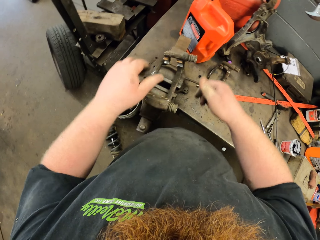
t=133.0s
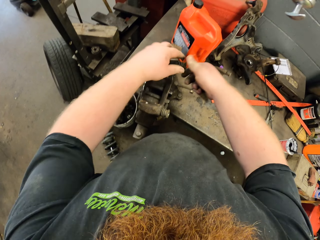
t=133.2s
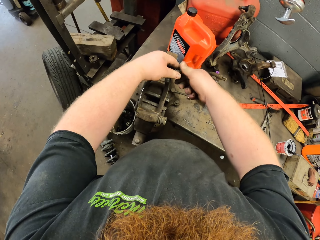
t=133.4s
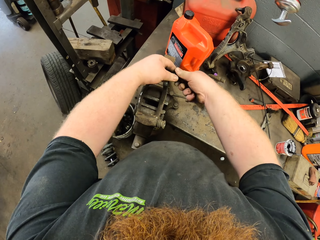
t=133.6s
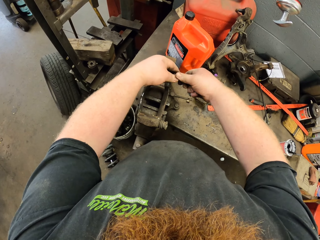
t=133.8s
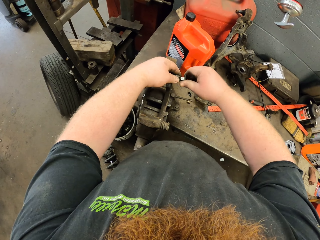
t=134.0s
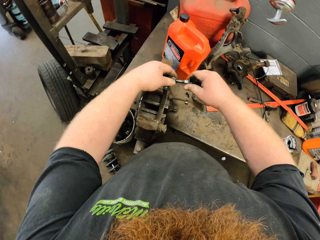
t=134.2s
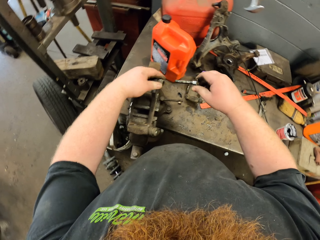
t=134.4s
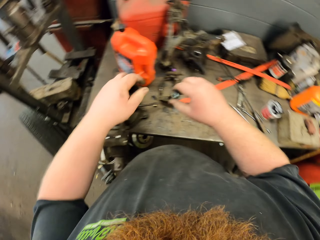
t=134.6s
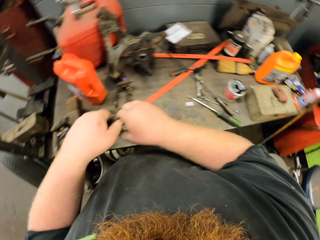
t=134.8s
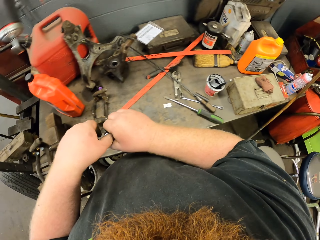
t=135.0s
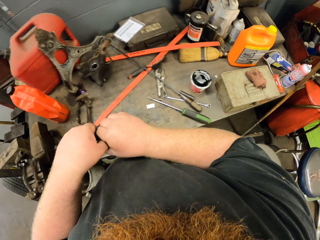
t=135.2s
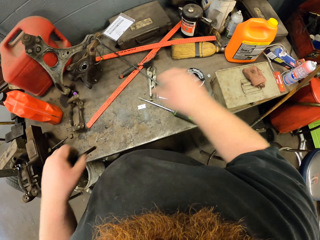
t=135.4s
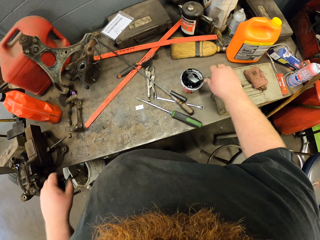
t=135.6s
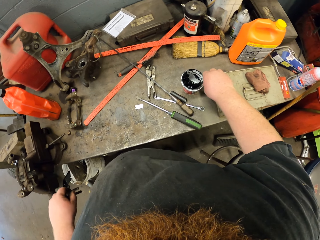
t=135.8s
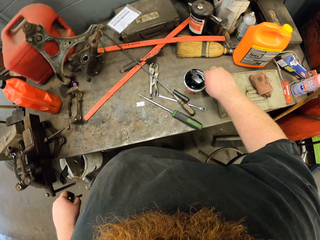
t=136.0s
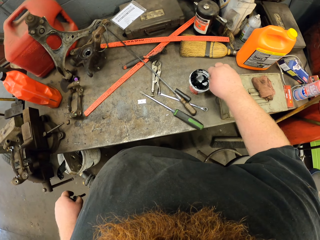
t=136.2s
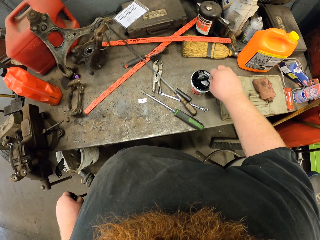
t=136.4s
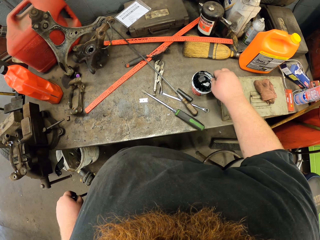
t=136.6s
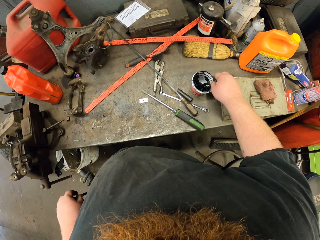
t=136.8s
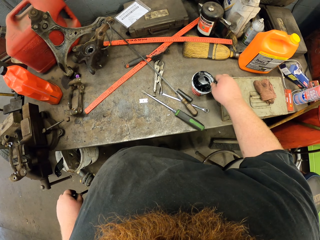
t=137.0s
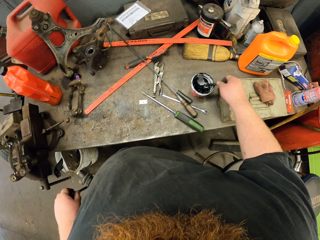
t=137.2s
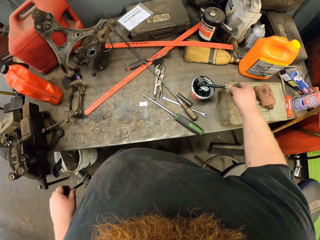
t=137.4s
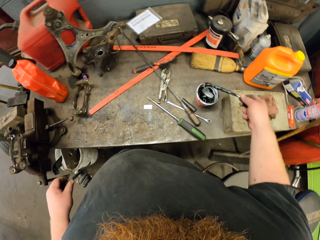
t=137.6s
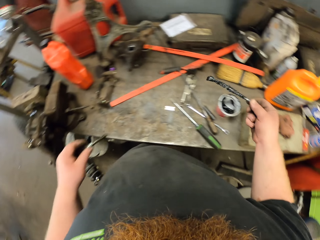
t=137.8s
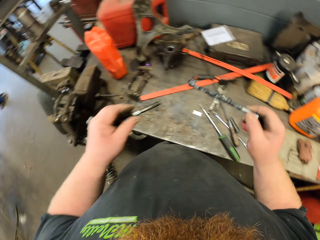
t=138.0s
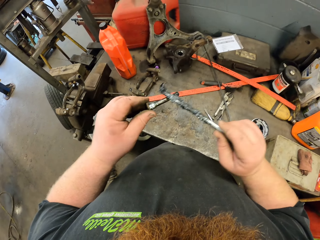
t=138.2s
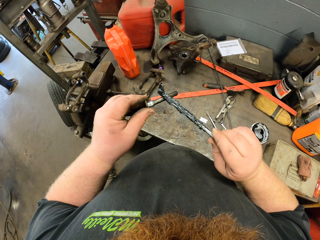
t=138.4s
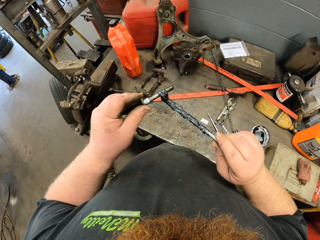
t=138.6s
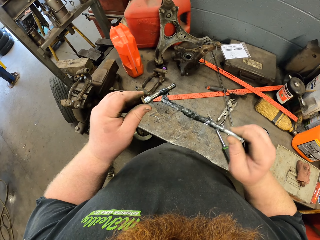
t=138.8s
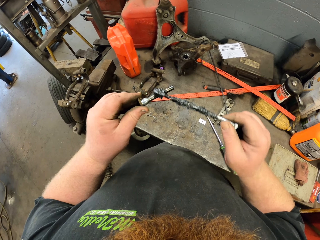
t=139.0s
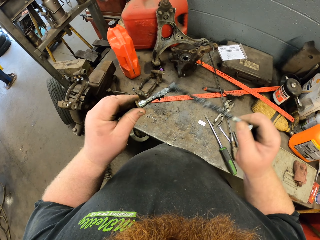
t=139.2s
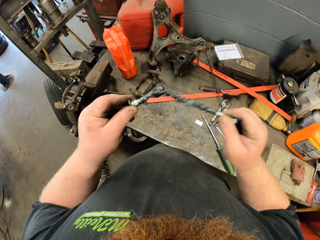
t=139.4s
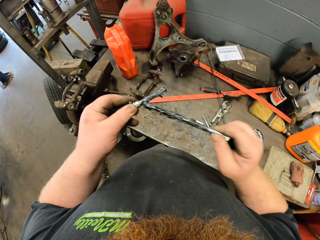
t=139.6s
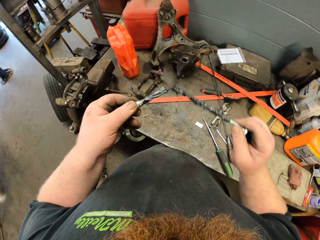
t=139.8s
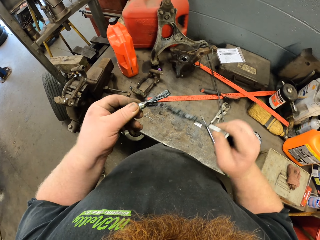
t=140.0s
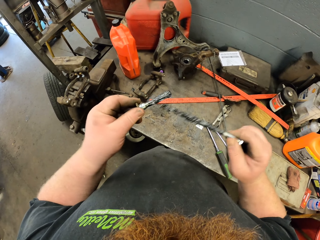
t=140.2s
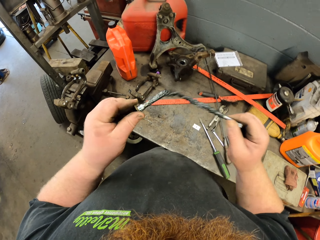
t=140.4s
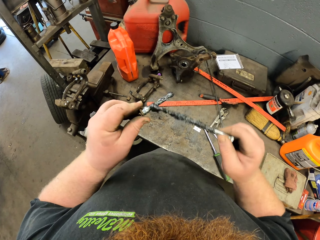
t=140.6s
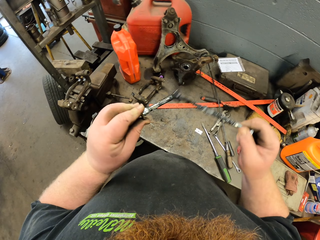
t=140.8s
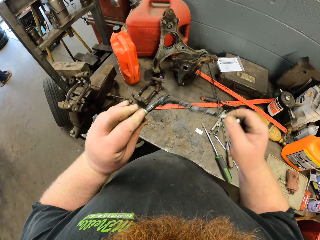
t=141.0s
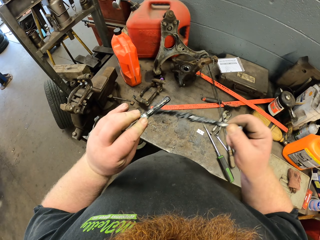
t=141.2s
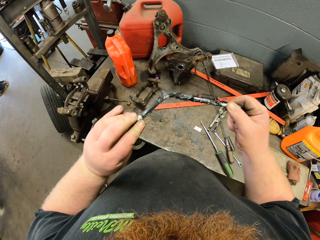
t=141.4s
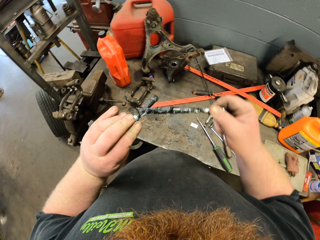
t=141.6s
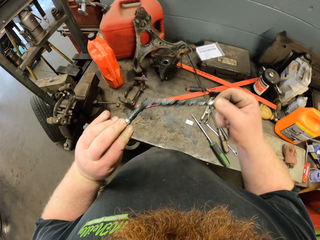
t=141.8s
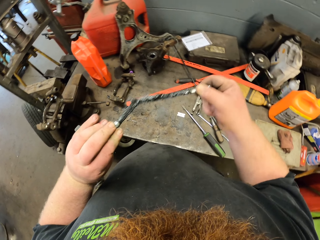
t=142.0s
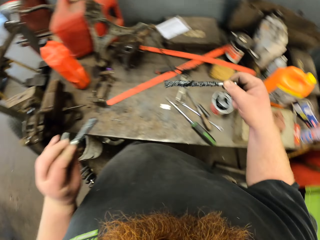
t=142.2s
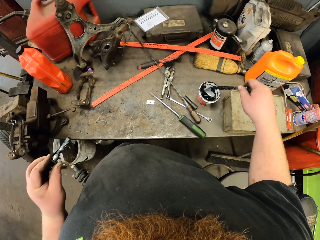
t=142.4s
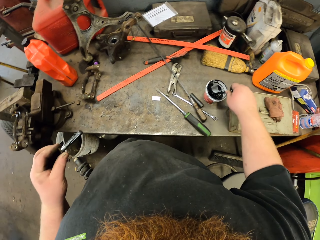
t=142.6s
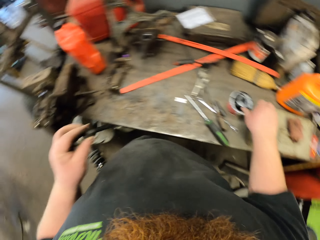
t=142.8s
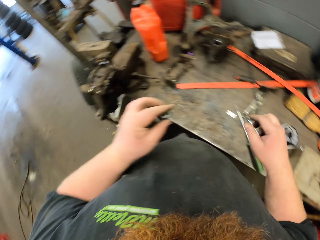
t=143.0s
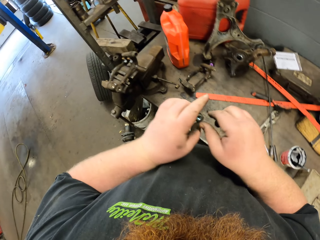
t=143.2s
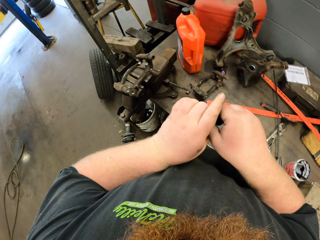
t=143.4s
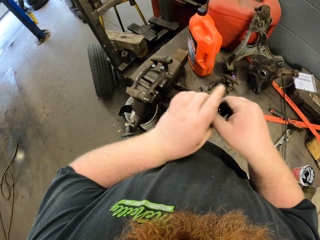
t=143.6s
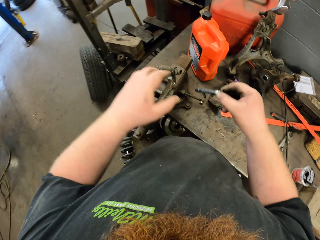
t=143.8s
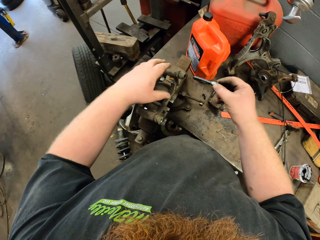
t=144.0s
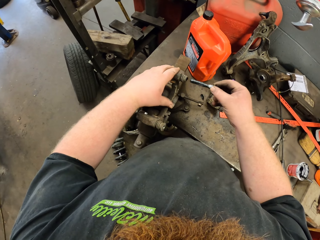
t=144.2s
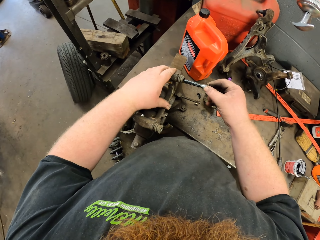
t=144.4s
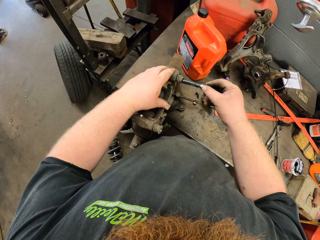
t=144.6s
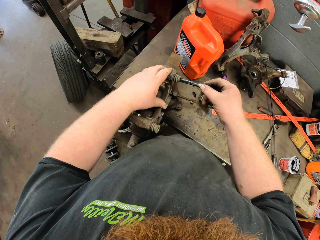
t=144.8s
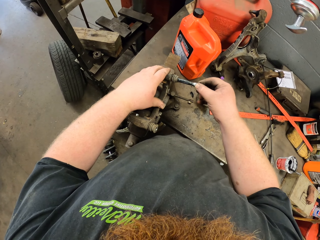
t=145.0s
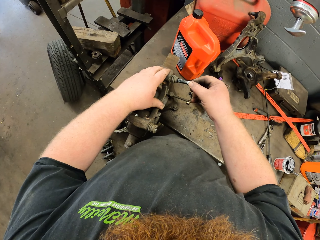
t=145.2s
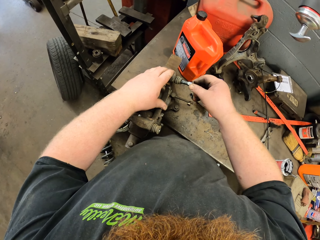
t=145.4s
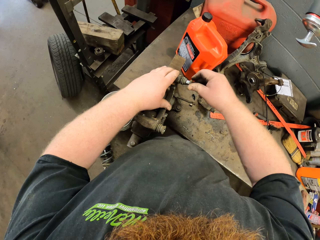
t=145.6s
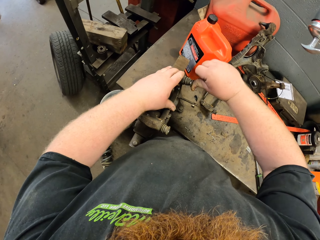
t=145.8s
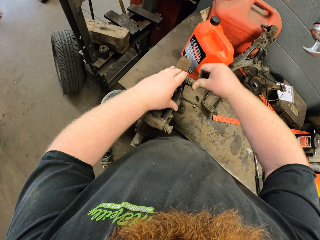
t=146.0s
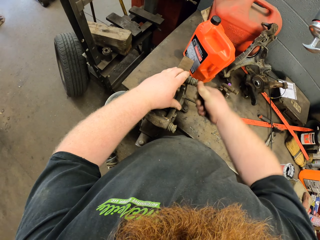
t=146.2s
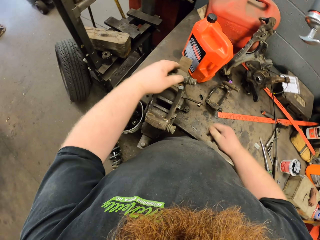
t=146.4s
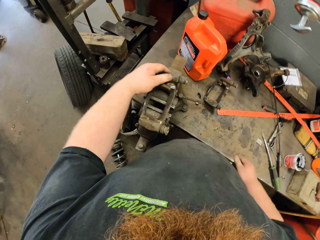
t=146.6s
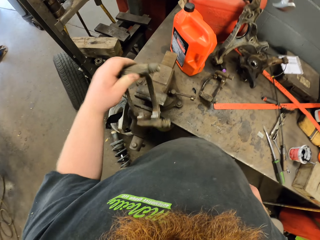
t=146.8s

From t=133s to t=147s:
The camera wearer removes a bolt or nut from the metallic tool. He holds the nut. He picks up a grease brush with his right hand. He collects a lubricant. He stirs the grease brush in the grease oil. He applies the grease oil on the bolt with the grease brush. He puts the grease brush in the tin of grease oil. He holds the nut. He fixes the bolt back to the metallic tool.

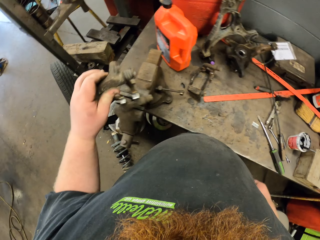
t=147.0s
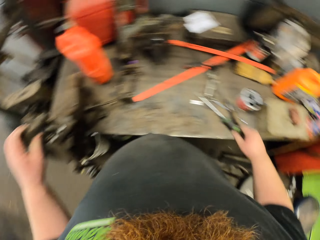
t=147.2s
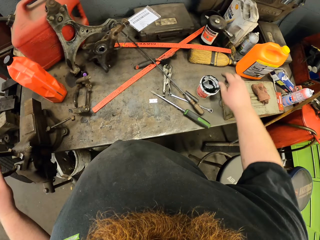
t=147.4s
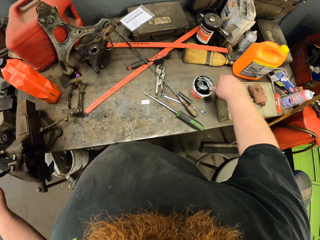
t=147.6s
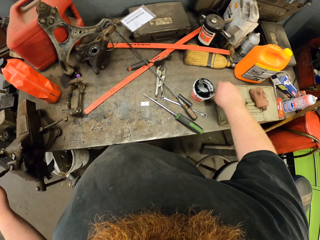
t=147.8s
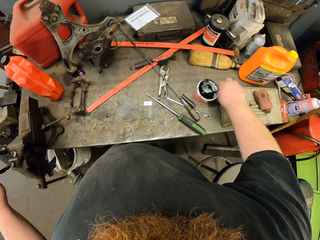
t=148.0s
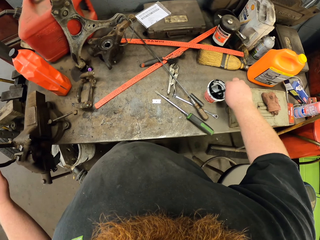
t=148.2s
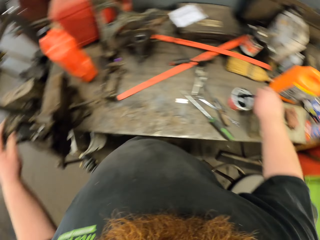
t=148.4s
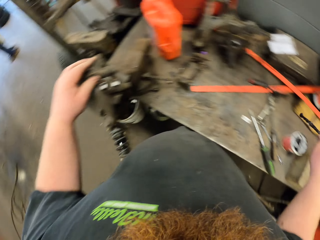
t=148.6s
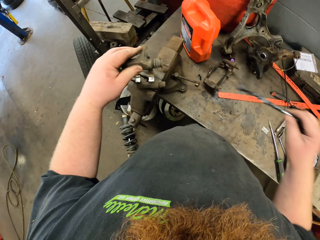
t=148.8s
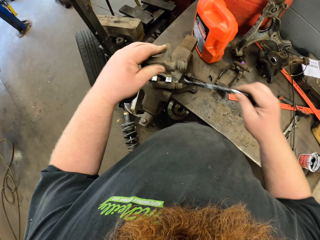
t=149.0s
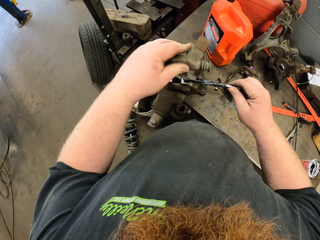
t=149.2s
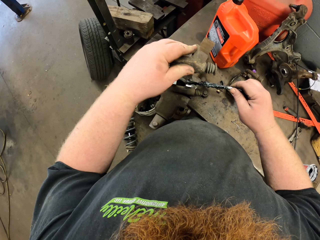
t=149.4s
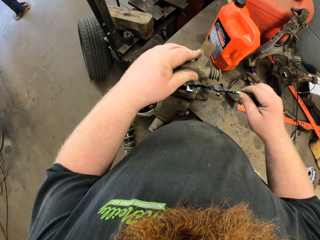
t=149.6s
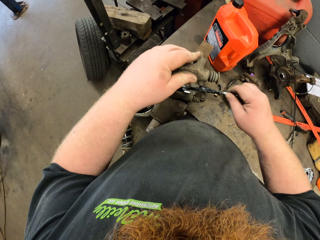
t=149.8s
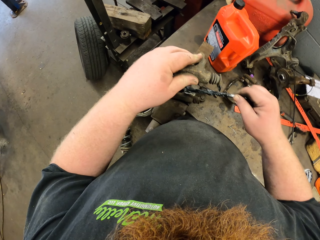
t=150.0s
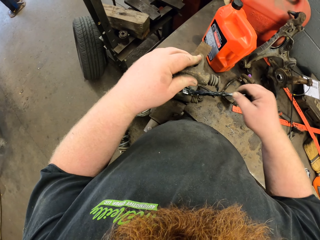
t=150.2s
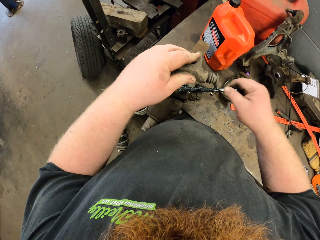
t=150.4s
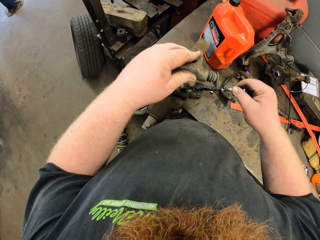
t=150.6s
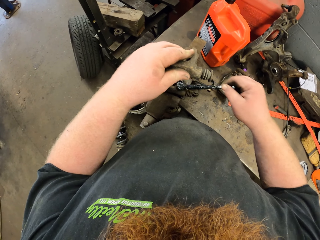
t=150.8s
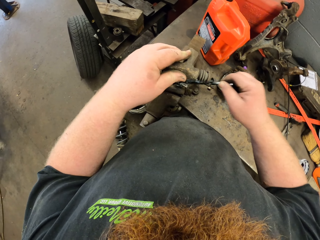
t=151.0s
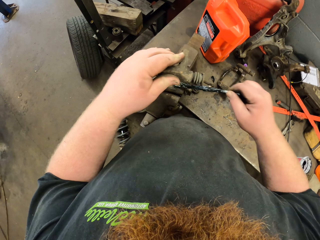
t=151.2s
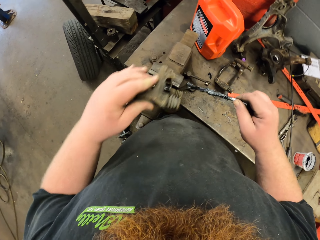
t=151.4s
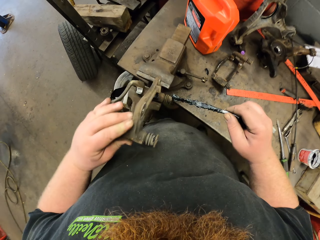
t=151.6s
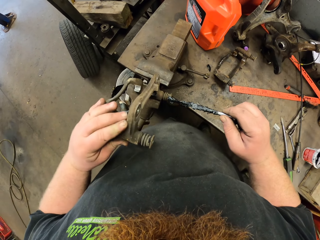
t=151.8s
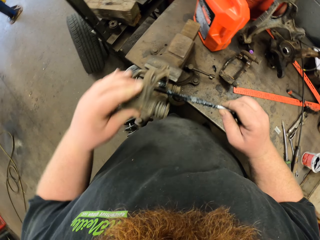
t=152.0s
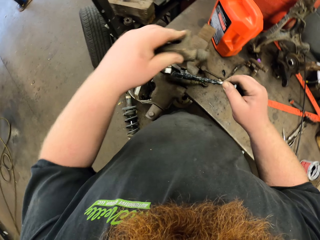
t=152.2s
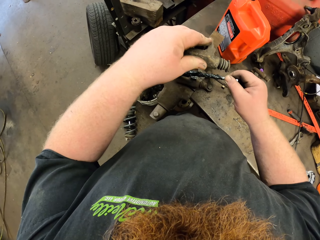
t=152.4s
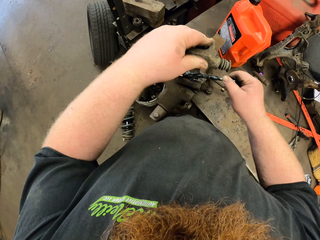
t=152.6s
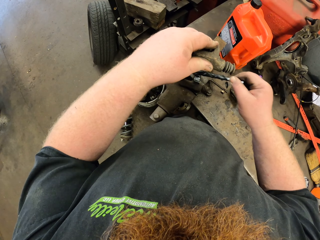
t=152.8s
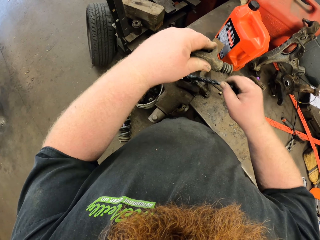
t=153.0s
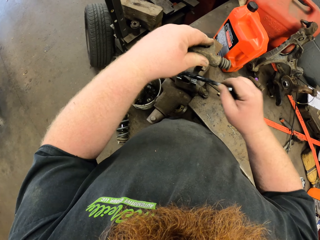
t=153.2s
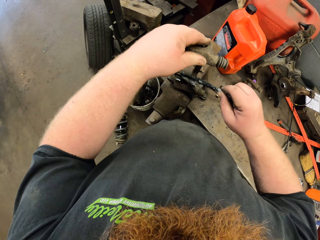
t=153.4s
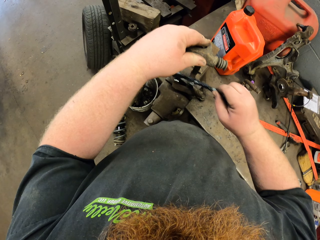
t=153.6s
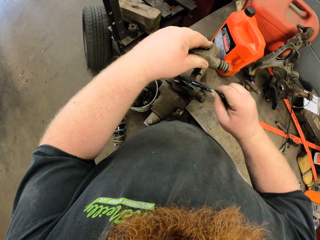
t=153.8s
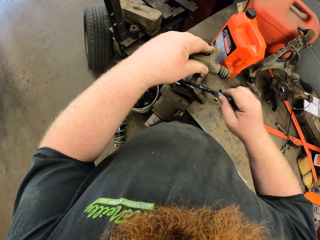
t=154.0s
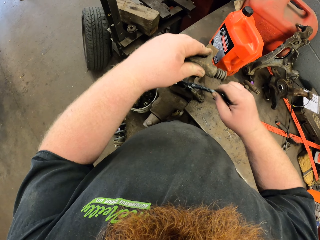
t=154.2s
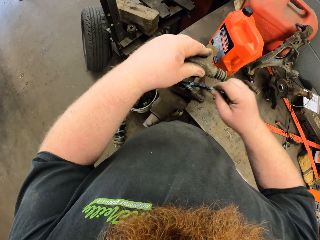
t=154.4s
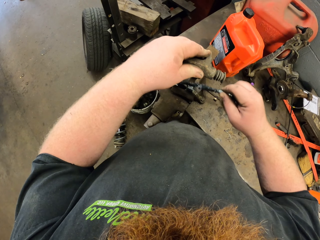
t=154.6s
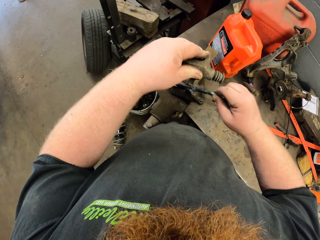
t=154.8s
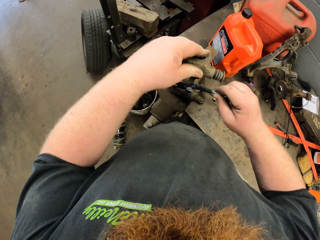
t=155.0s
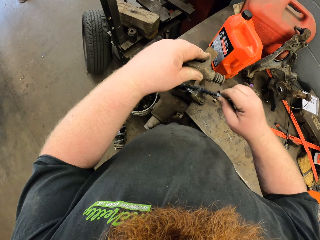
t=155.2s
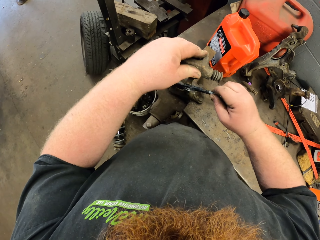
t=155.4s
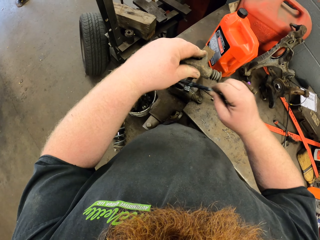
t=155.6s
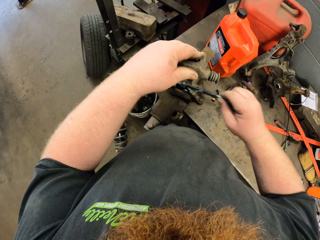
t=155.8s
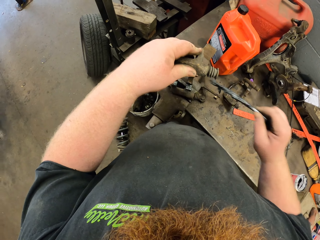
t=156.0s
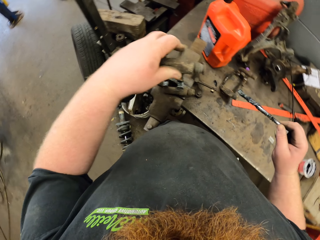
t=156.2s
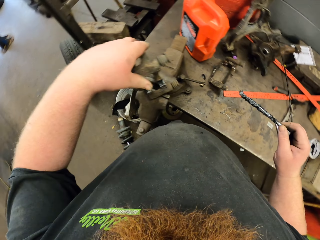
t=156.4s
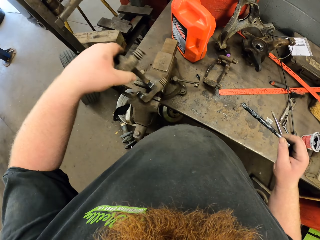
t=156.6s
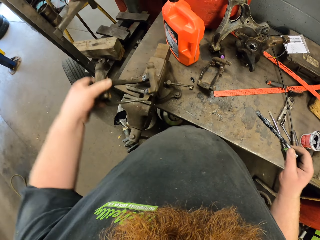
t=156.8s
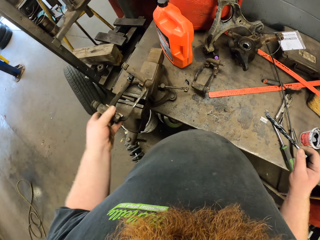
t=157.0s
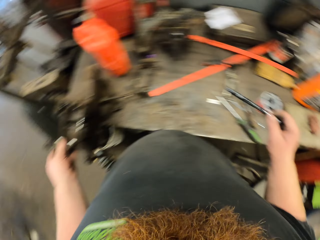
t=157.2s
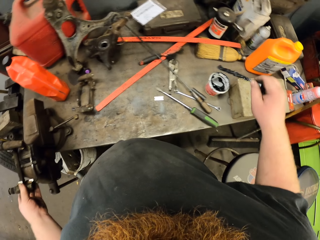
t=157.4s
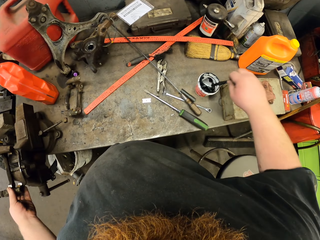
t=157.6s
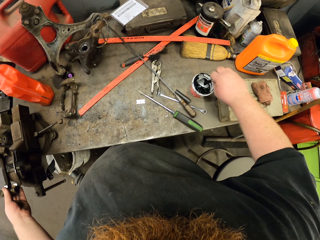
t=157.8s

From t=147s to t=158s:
The camera wearer holds the spare part. He holds the stick. He picks up a grease brush with his right hand. He applies oil on the metallic tool with the grease brush. He moves the spare part.
